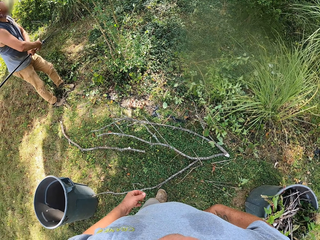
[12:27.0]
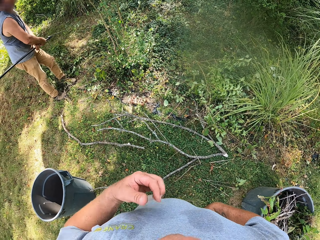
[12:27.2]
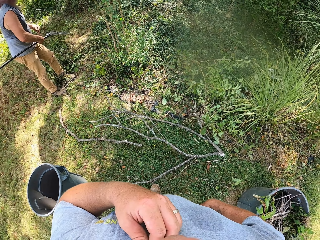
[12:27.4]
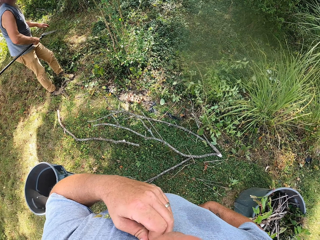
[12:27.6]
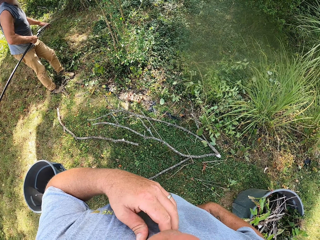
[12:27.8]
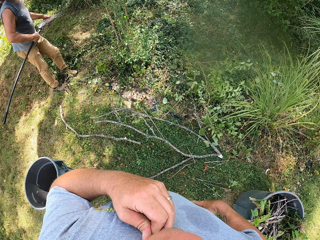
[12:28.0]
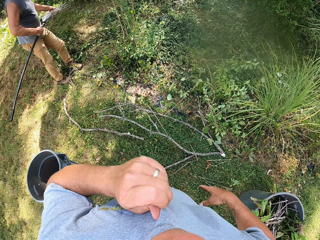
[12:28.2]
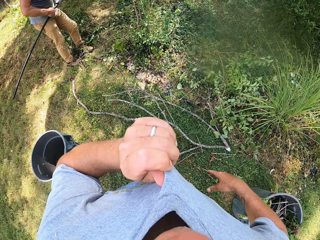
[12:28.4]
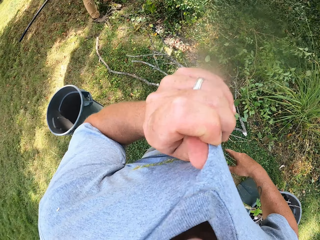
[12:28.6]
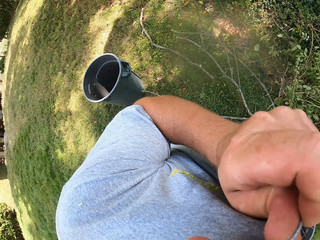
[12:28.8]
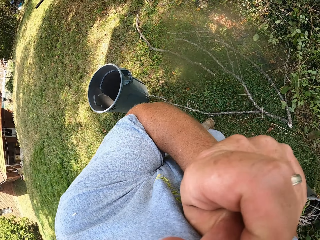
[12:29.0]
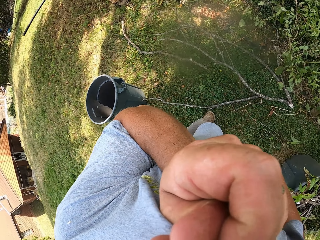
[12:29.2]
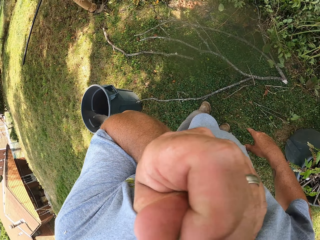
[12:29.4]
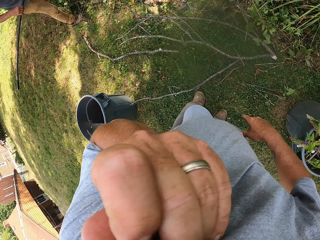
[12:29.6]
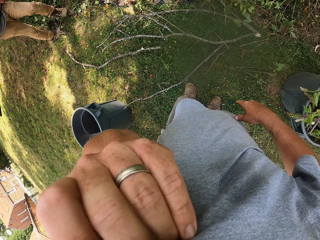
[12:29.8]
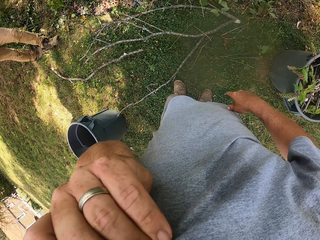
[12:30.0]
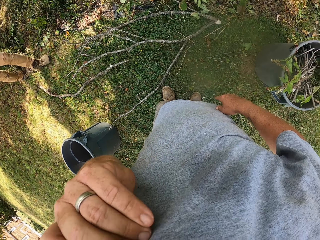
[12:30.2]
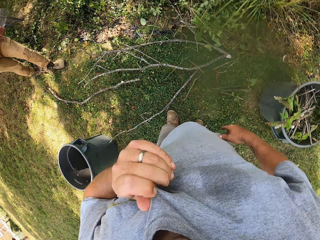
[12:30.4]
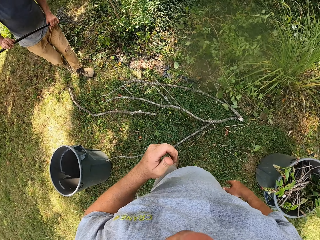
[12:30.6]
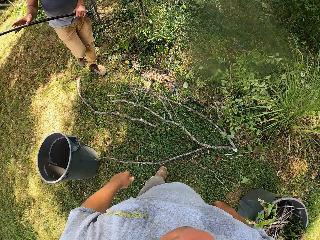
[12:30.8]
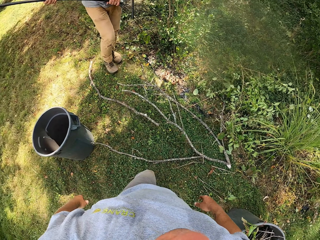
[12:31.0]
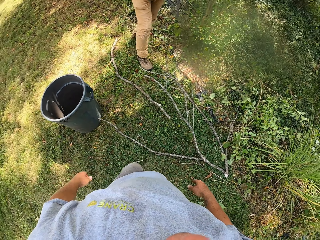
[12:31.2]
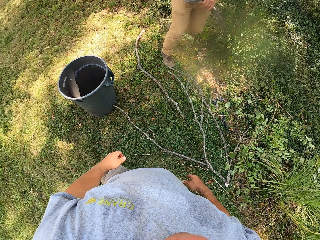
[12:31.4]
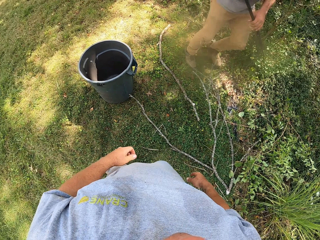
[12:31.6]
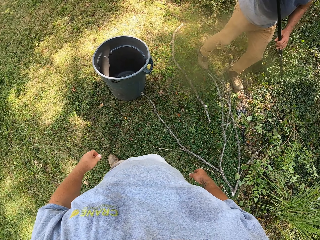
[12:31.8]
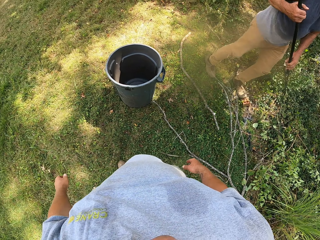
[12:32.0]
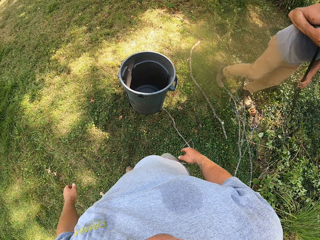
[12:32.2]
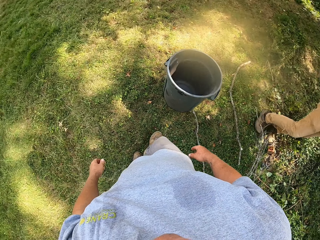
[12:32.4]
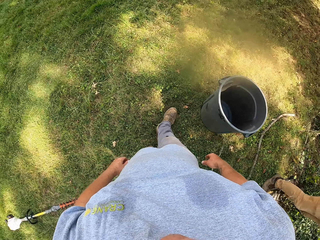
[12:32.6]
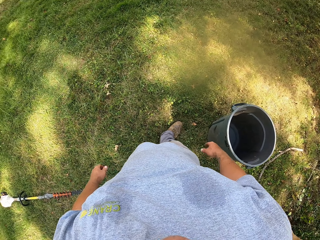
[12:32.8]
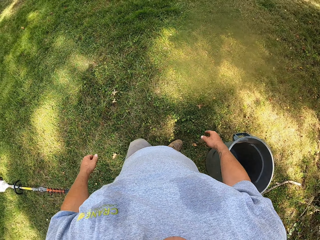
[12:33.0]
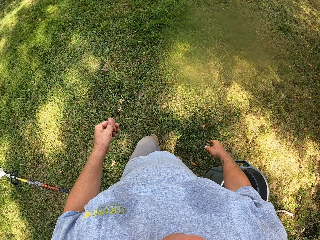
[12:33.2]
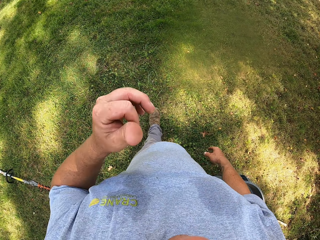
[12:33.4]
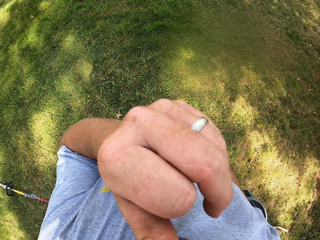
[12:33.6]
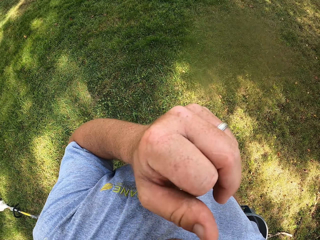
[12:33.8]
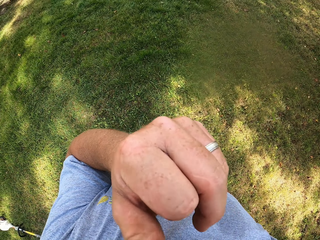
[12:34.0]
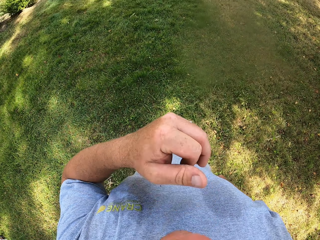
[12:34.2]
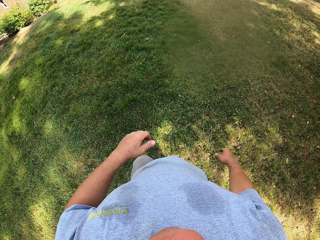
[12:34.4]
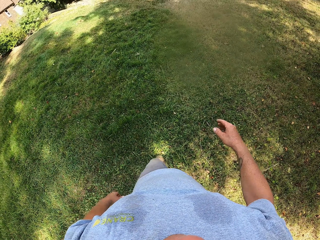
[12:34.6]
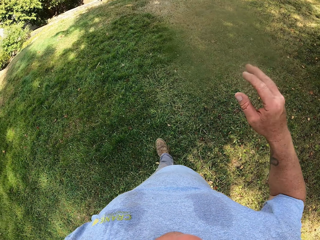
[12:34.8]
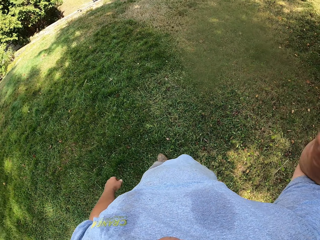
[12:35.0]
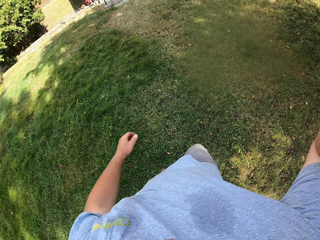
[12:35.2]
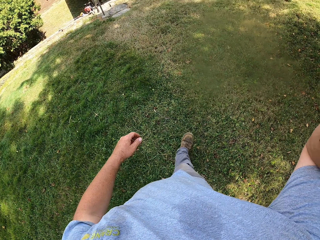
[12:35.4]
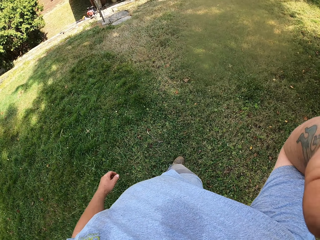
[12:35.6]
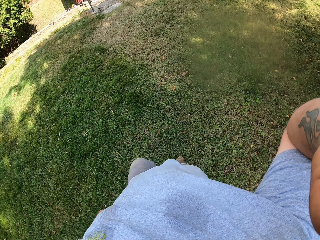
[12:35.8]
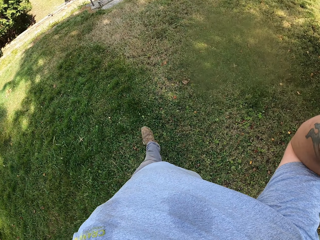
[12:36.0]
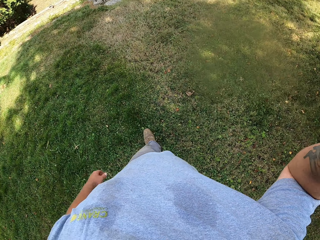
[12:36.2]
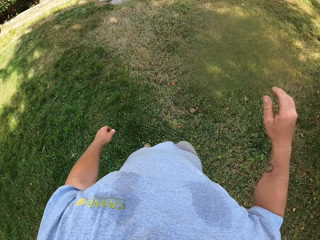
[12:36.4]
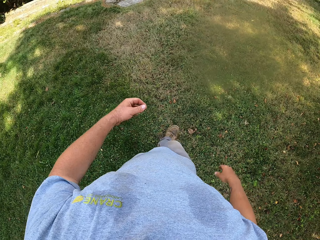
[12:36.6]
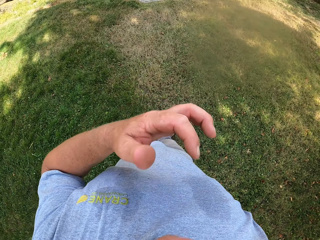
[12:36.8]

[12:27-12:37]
The camera wearer wipes his face with a cloth. He walks. He scratches his face with a thumb. He walks. He touches his camera.

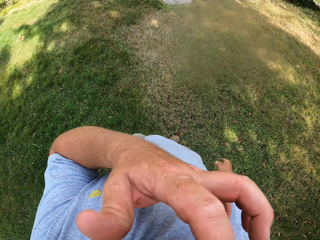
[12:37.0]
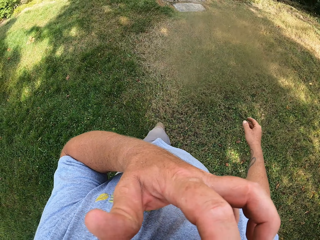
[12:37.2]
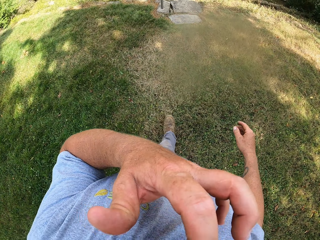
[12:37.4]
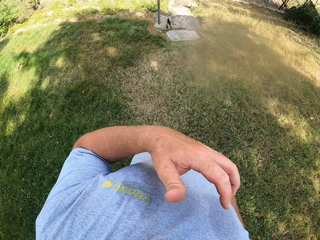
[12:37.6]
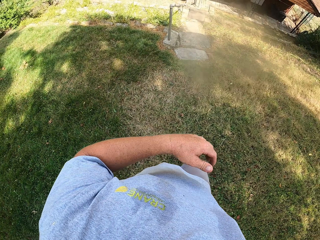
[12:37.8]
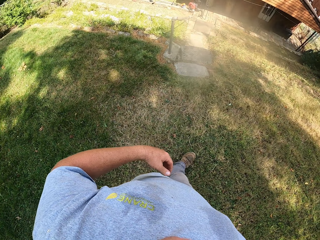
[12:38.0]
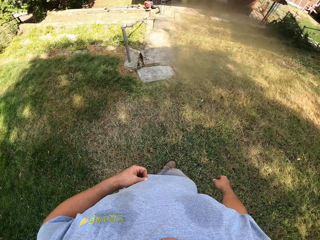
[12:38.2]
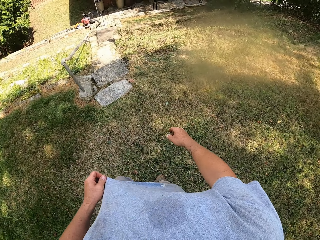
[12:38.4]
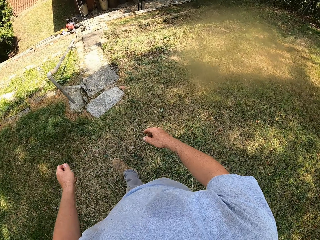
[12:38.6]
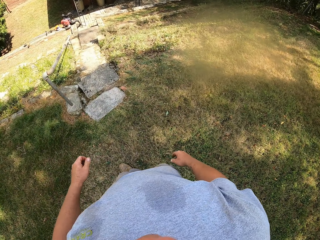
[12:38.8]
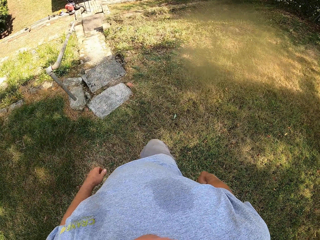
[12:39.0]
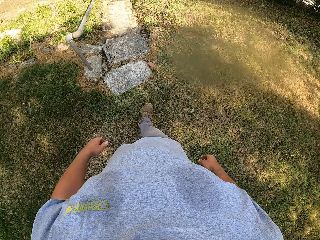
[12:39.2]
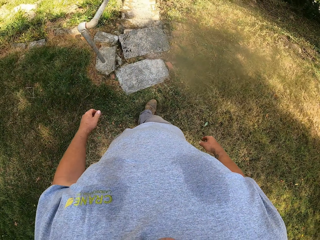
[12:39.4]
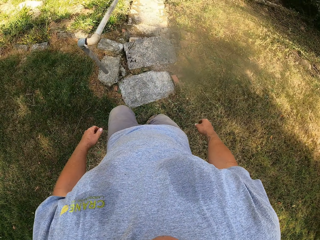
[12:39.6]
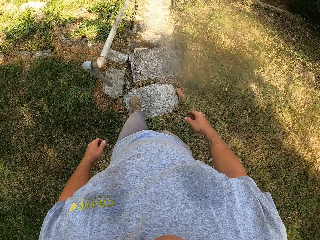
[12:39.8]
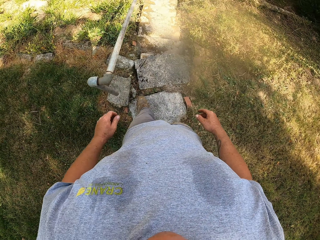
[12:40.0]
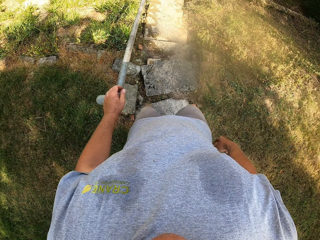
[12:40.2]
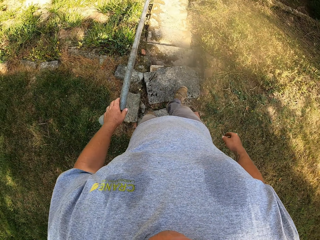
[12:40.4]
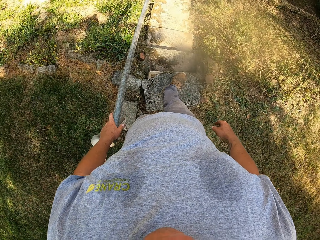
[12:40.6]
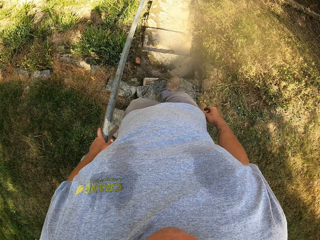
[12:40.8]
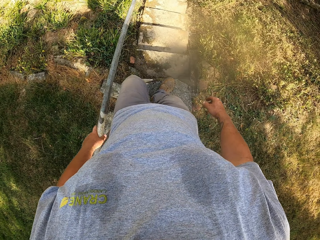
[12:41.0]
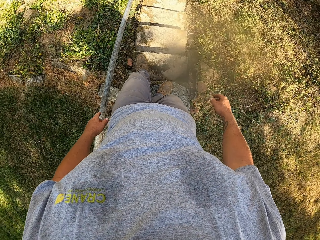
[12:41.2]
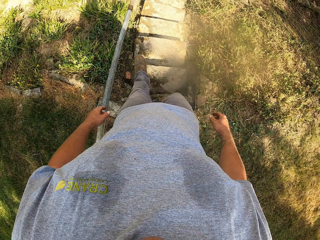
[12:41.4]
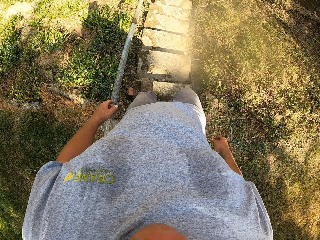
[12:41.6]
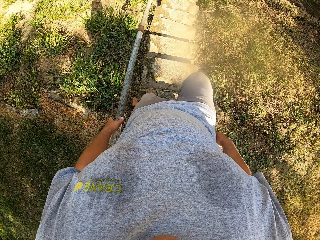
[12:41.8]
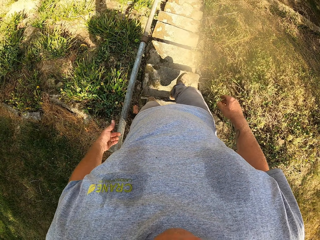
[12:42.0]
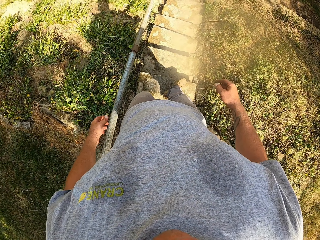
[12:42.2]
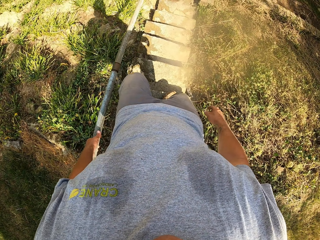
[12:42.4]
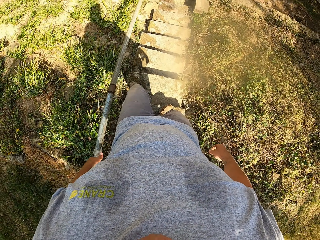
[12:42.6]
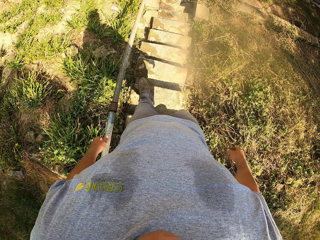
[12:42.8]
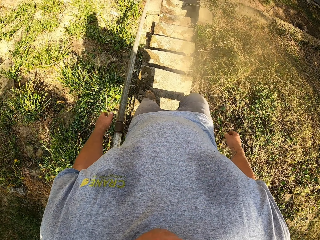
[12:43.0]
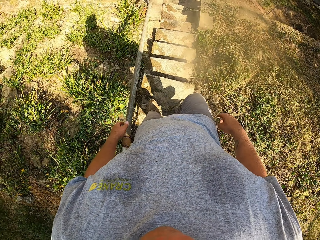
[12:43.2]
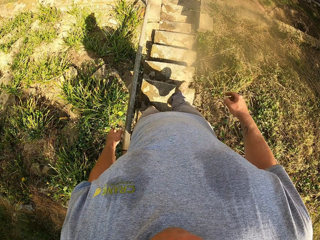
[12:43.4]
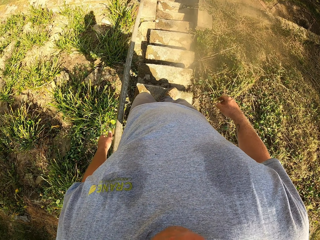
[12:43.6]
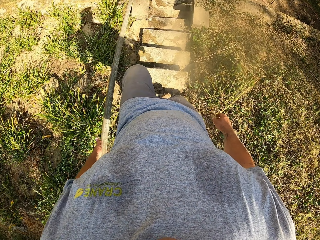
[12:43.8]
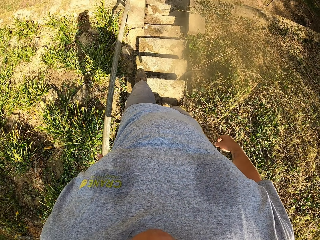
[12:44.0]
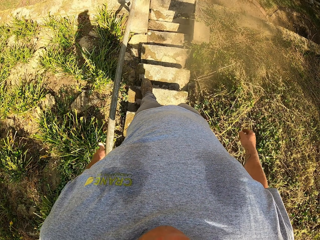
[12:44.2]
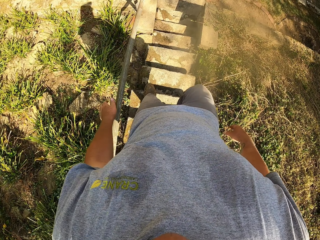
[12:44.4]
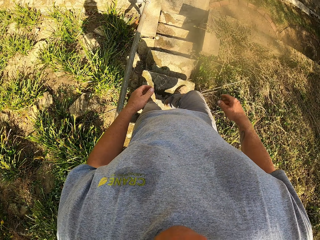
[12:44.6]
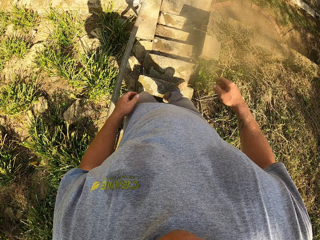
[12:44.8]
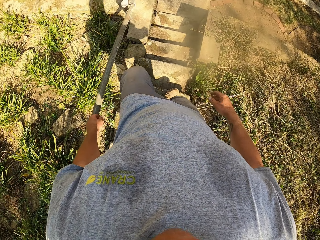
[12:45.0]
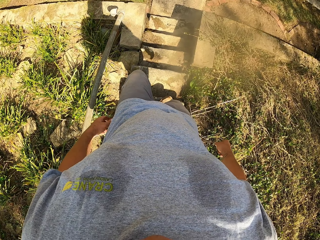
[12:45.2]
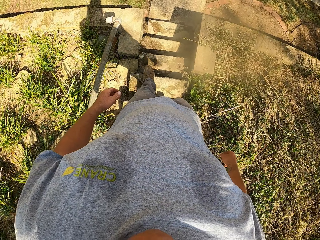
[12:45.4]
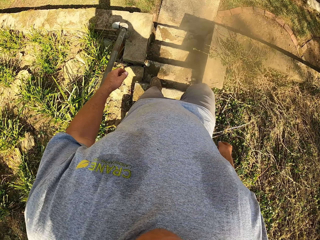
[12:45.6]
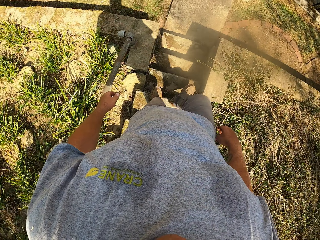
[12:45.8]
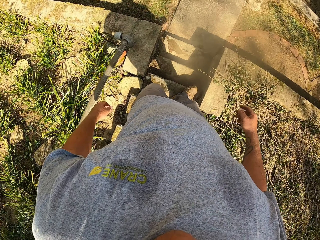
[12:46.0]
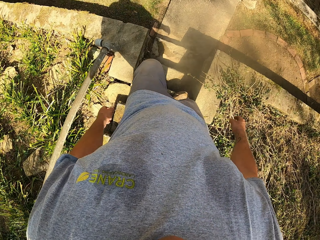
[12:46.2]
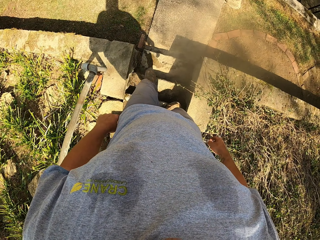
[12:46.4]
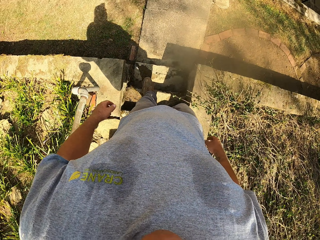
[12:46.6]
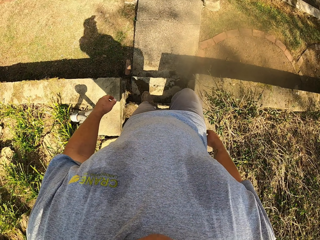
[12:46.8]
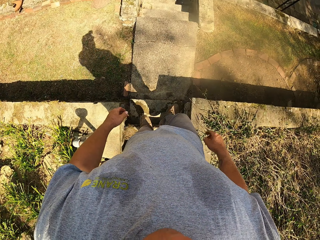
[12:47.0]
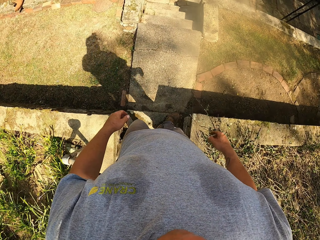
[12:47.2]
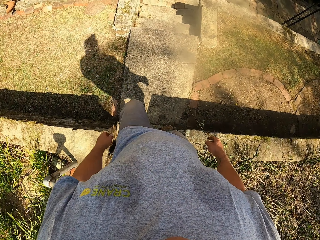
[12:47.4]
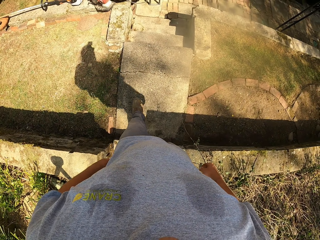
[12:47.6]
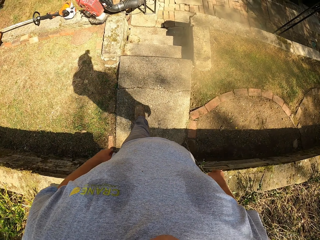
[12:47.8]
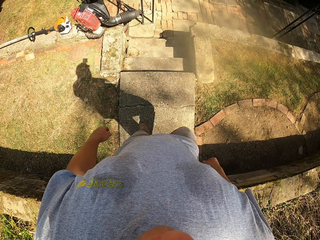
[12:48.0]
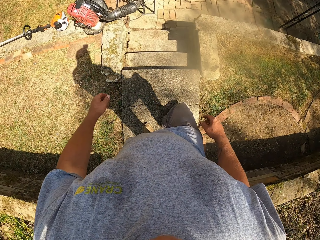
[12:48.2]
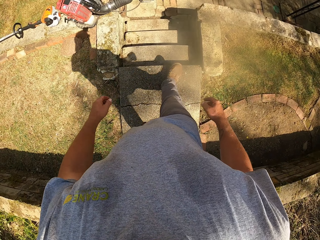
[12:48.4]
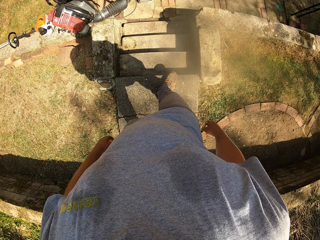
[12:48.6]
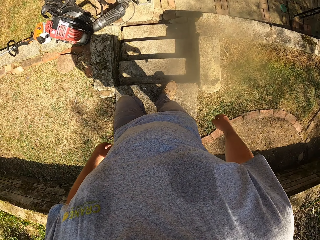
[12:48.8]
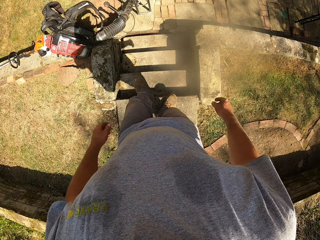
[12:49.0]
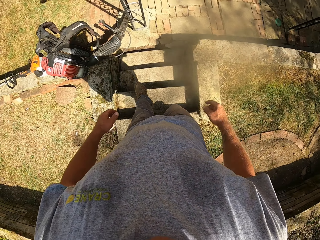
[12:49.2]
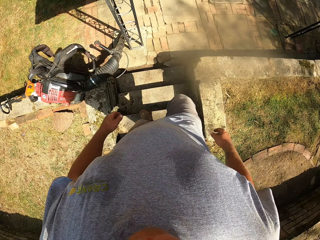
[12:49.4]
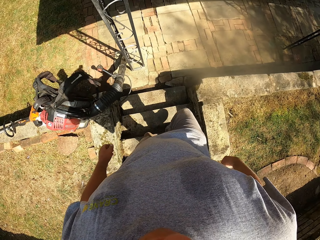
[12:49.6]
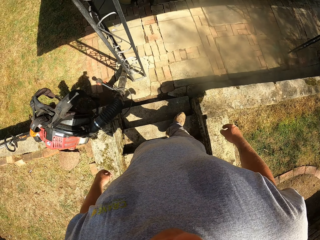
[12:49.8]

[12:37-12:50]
The camera wearer touches his face. He walks. He walks down a staircase.
